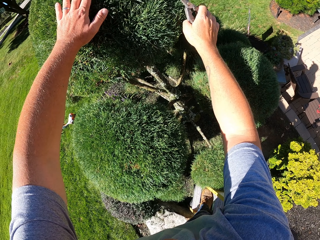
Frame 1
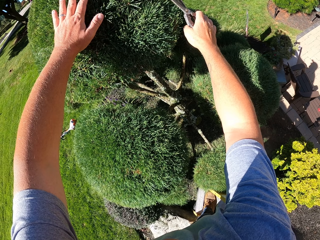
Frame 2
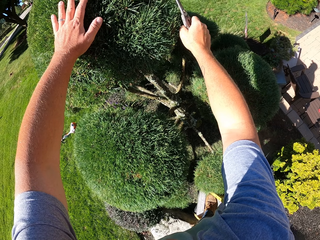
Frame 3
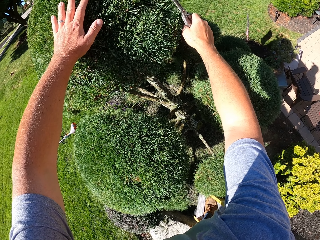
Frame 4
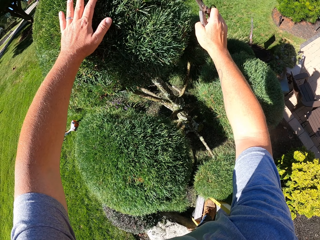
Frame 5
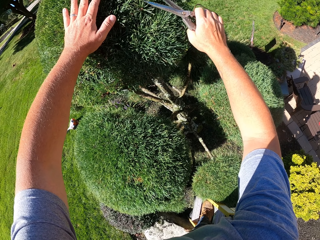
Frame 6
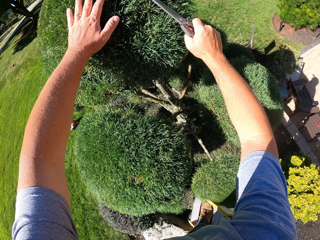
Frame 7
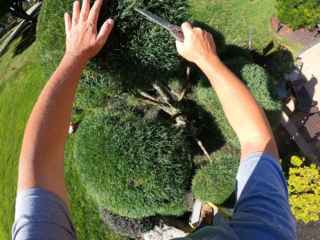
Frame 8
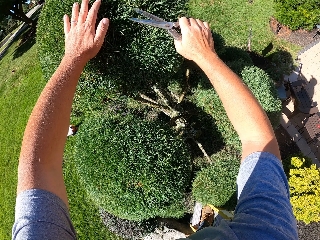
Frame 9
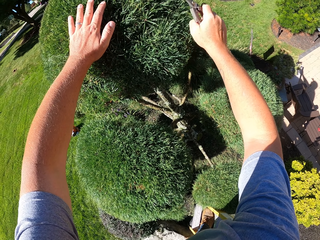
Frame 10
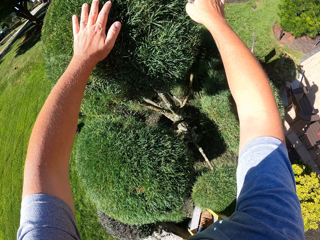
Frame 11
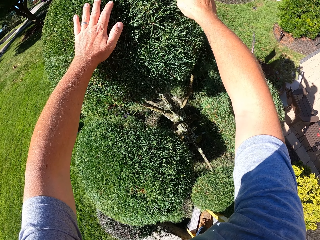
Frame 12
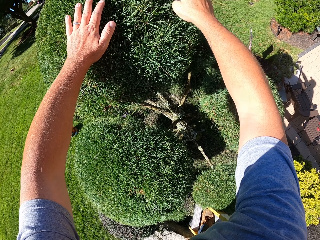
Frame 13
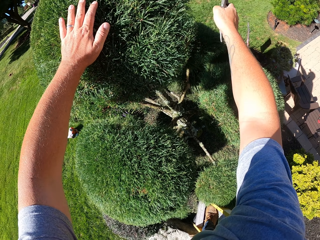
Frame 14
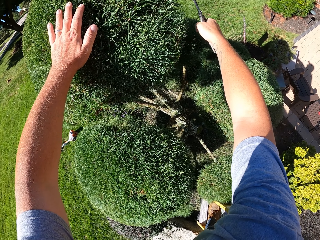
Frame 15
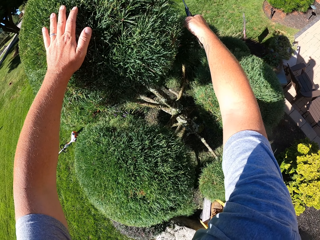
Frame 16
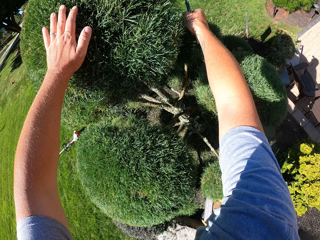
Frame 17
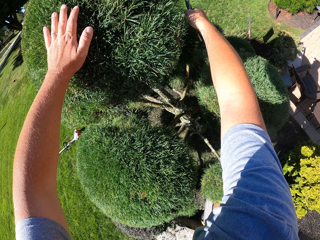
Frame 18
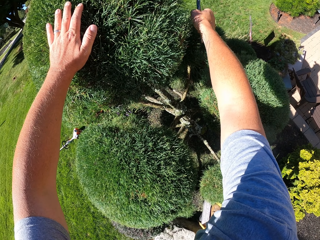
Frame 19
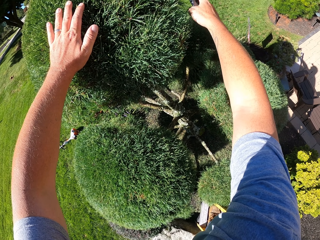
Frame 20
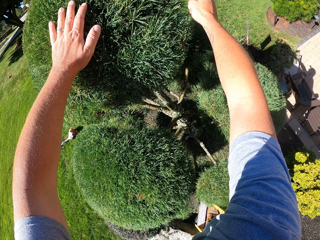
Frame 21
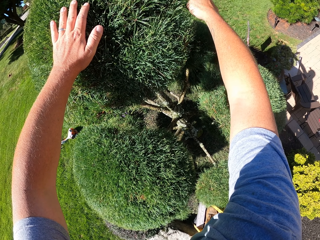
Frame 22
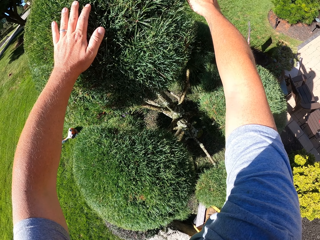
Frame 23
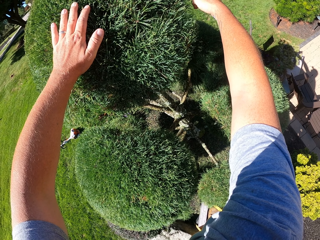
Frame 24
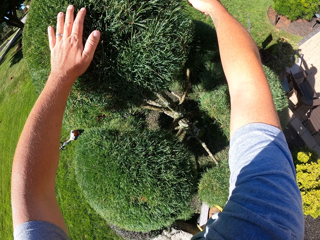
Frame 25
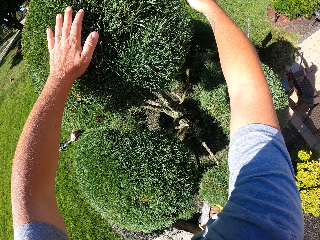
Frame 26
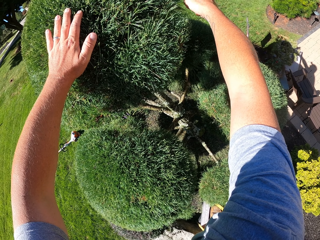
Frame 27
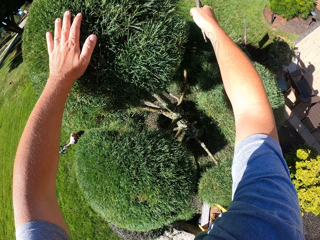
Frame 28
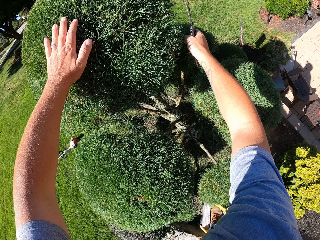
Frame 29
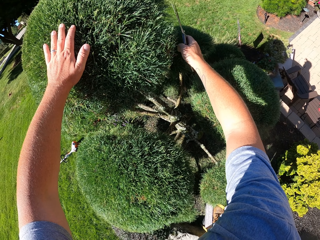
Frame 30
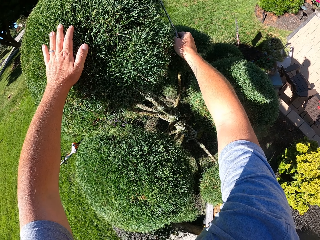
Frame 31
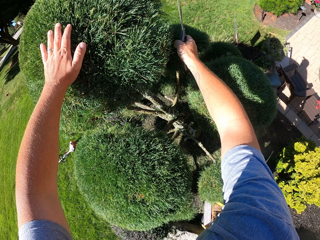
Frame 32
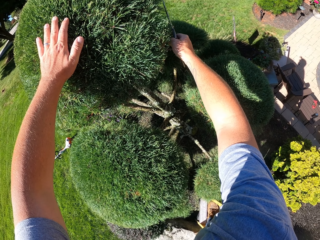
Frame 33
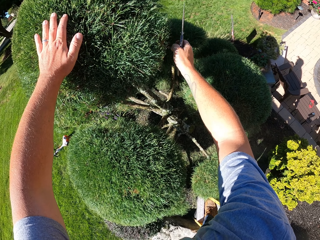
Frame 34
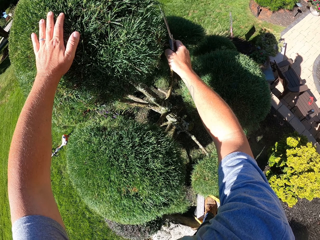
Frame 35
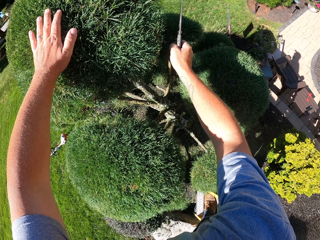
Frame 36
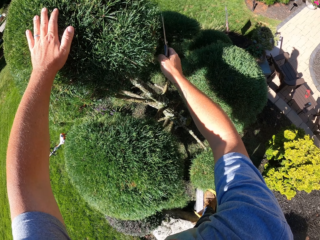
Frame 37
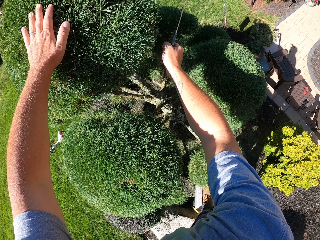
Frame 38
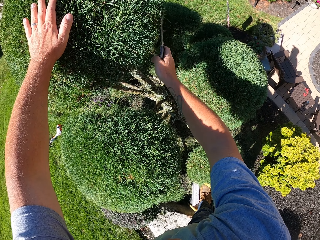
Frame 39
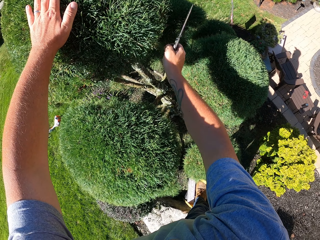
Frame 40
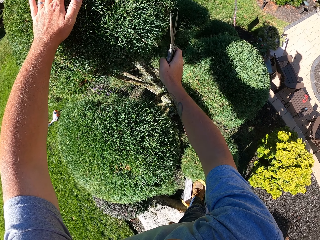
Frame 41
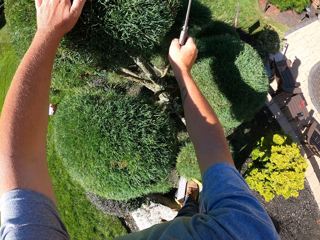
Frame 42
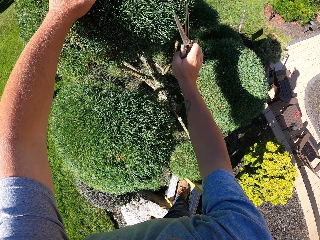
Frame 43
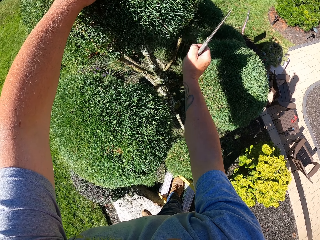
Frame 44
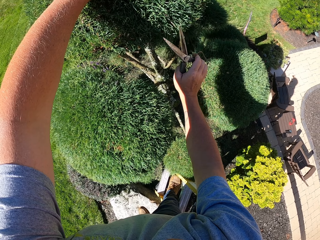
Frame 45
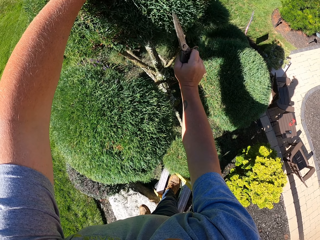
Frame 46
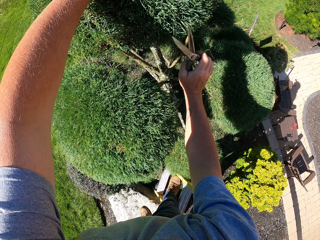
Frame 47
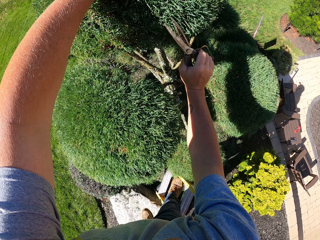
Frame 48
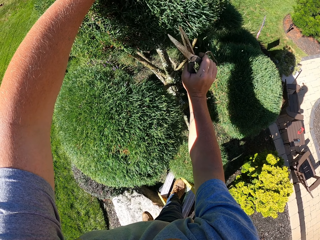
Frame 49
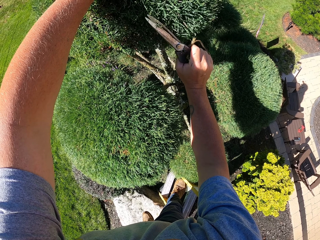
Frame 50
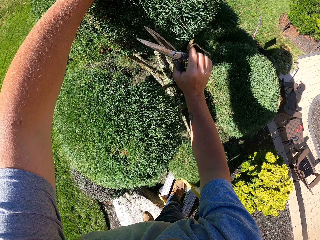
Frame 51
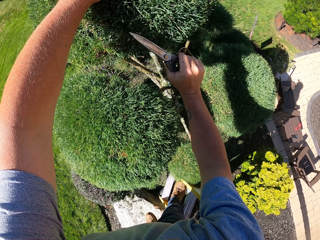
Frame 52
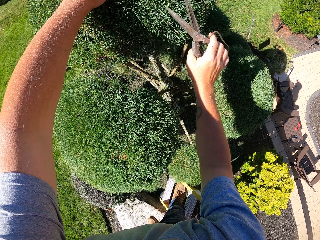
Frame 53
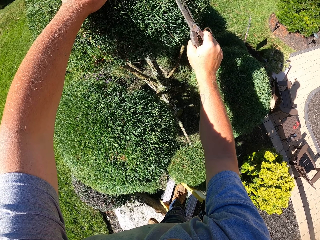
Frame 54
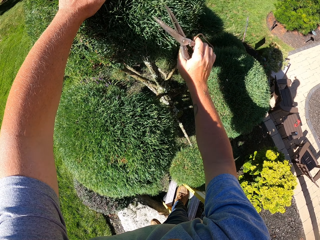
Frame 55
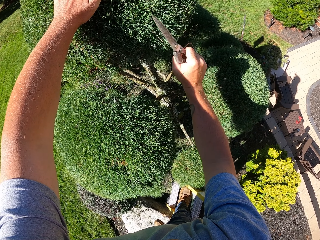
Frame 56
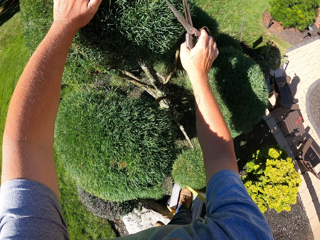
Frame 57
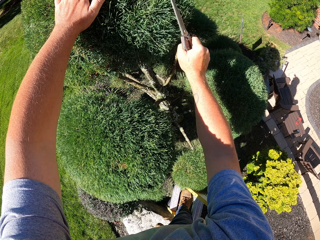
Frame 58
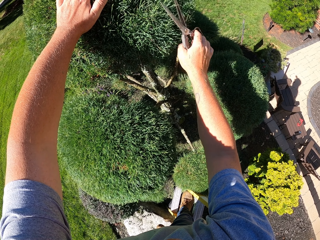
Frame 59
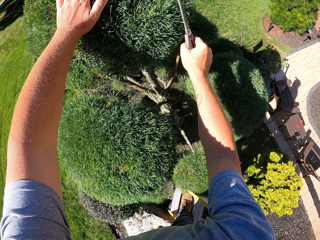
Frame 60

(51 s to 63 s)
The camera wearer trims shrubs with the pruning shears.

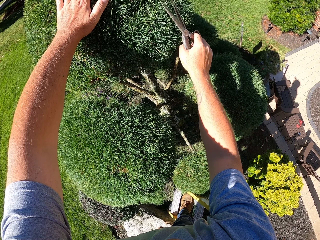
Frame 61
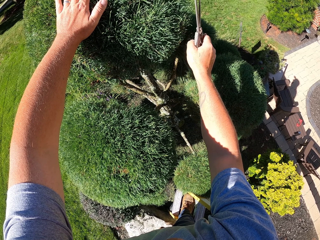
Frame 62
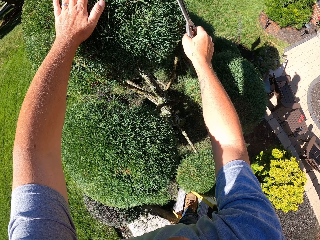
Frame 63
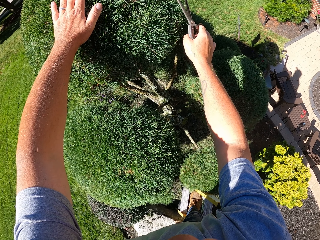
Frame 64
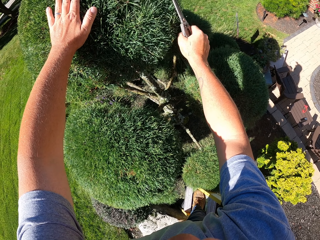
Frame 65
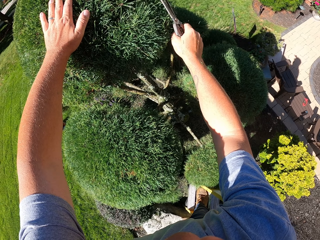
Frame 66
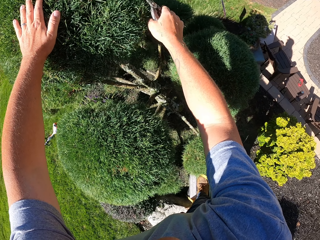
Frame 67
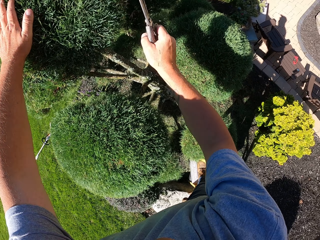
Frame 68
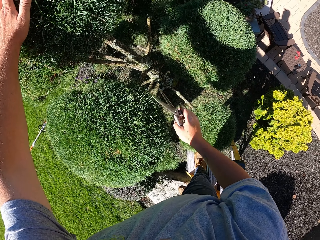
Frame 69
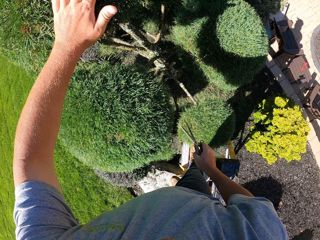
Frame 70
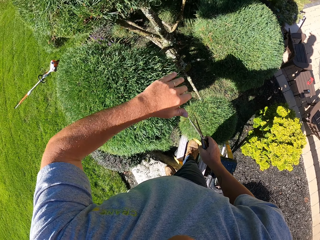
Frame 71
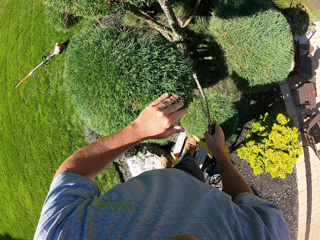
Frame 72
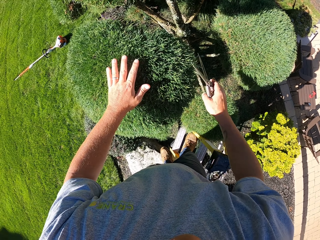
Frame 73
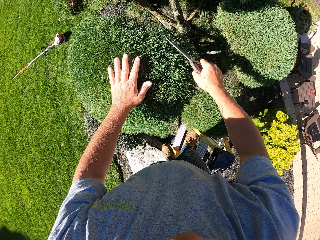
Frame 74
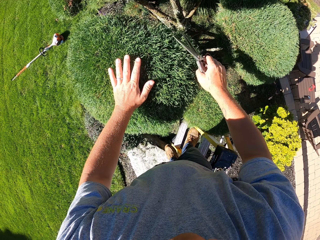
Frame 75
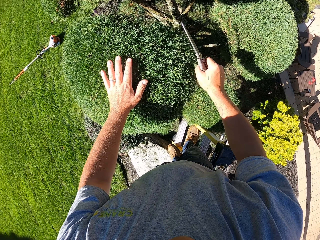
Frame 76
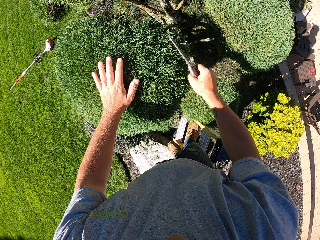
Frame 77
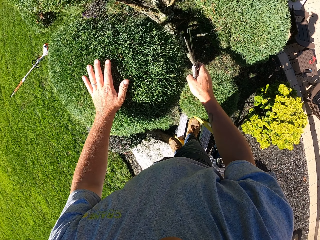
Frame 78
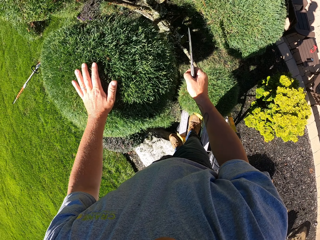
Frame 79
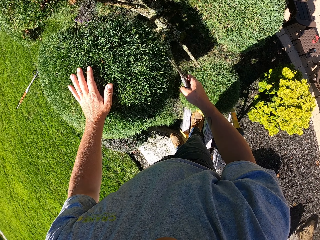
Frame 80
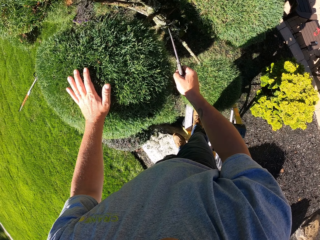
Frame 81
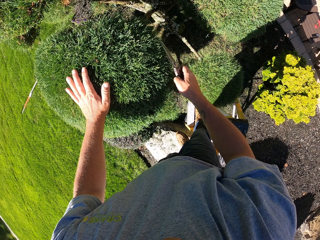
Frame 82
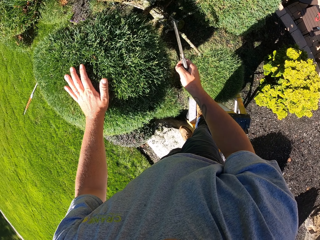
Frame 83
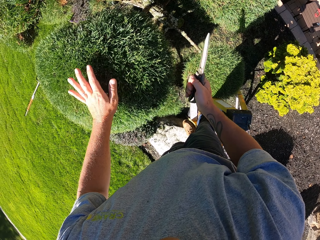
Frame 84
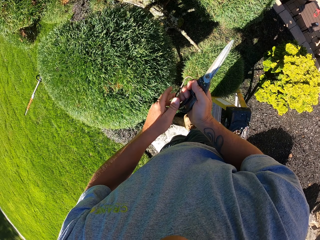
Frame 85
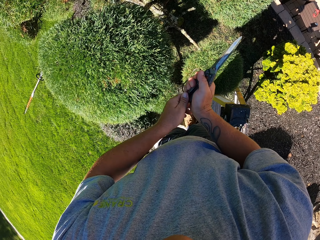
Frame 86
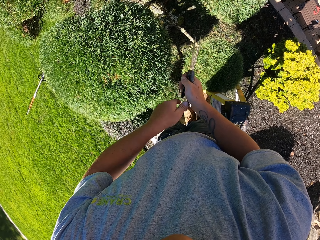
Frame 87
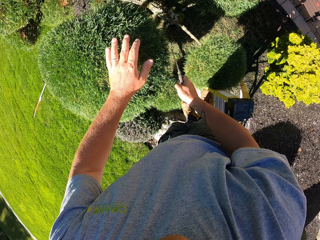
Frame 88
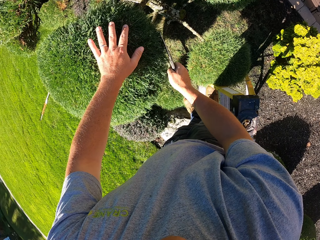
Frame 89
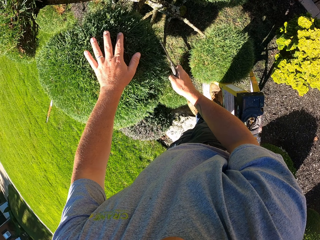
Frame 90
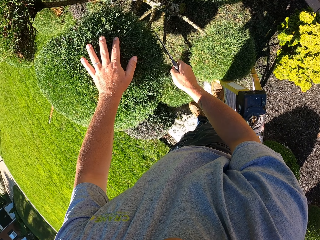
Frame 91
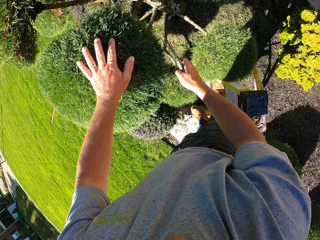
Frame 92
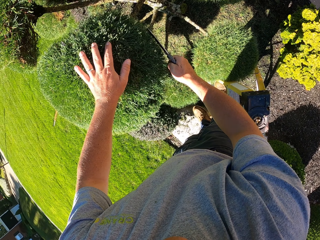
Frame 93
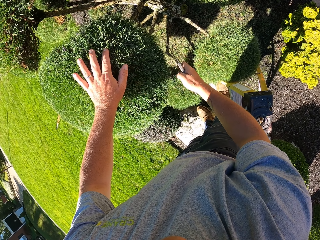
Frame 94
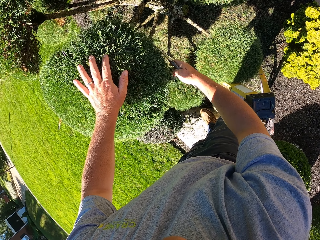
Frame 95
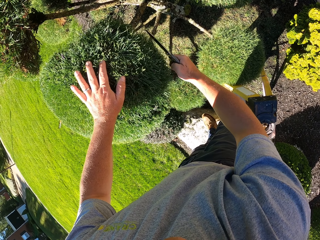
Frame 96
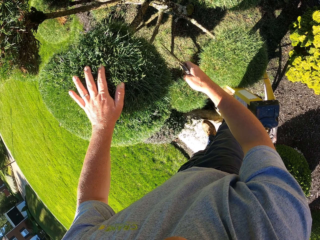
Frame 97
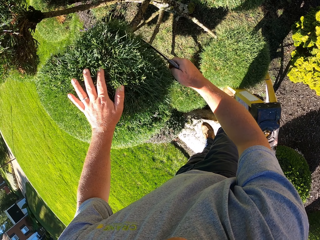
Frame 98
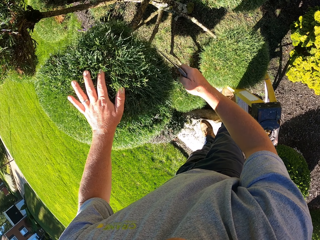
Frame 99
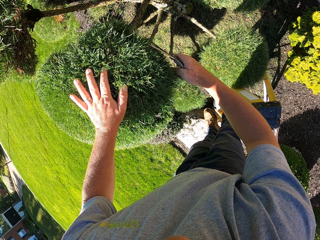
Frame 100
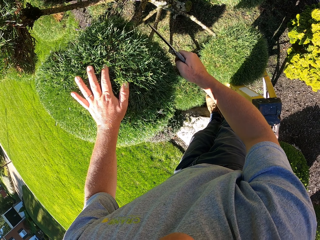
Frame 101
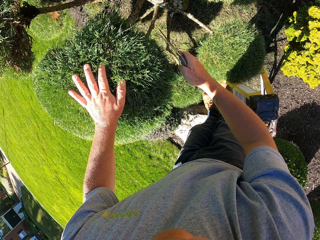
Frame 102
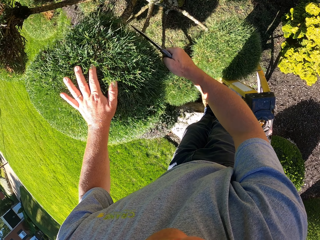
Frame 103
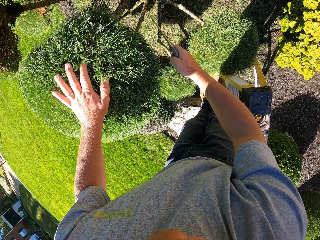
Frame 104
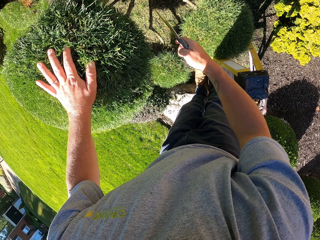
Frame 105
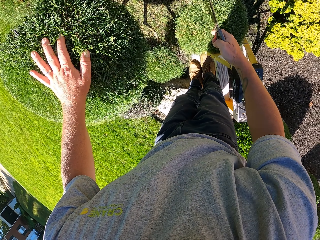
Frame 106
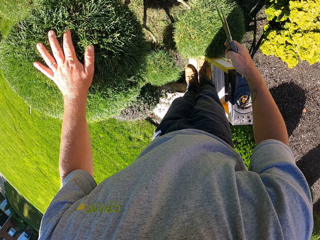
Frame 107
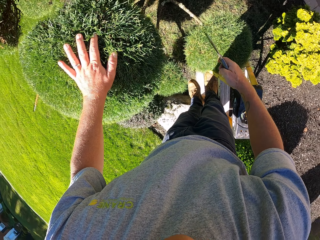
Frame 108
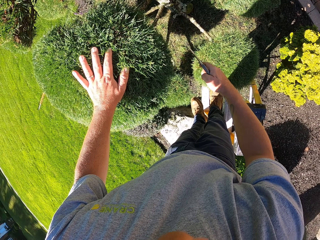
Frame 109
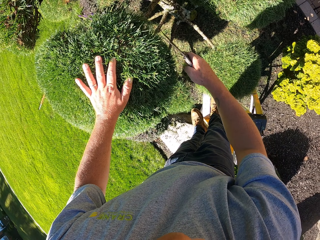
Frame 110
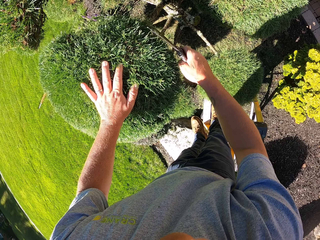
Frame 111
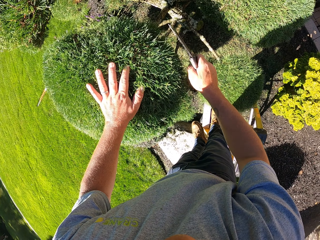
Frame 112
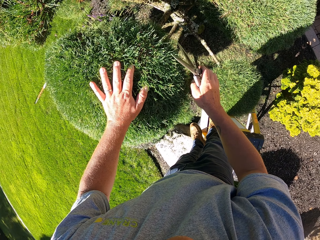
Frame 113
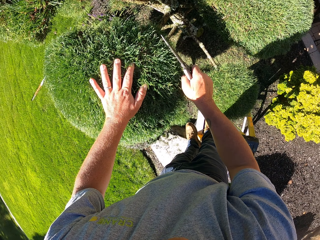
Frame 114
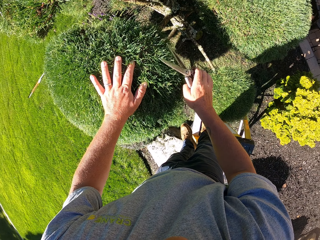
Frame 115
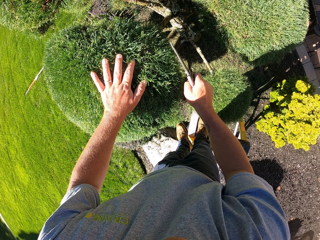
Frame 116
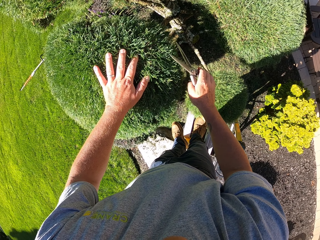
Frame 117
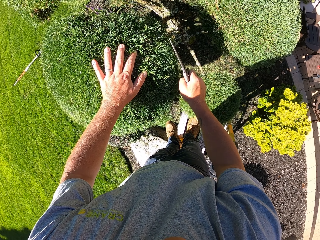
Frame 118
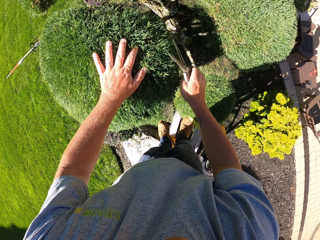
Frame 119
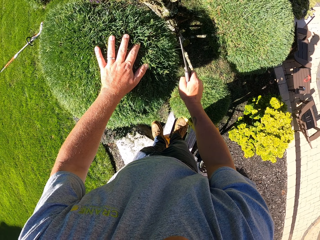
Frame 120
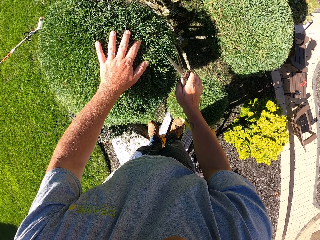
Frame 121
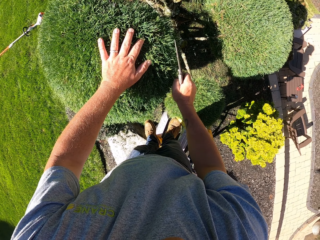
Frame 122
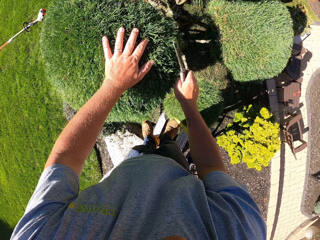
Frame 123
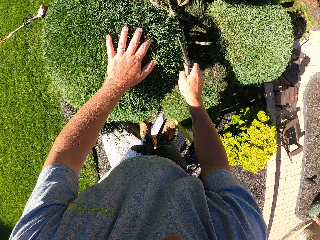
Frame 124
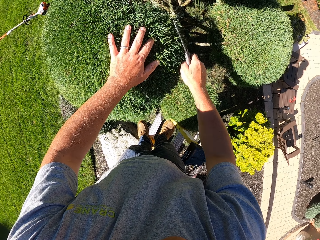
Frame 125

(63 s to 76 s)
The camera wearer places their left hand on the shrub. They trim shrubs with the pruning shears. They remove a leaf from the pruning shears with their left hand. They place their left hand on the shrub. They trim shrubs with the pruning shears. They stop trimming. They trim shrubs with the pruning shears.
